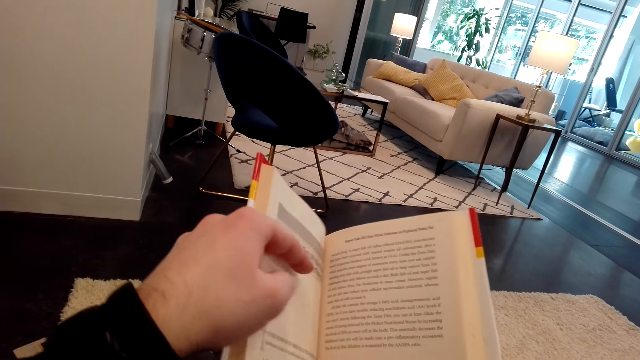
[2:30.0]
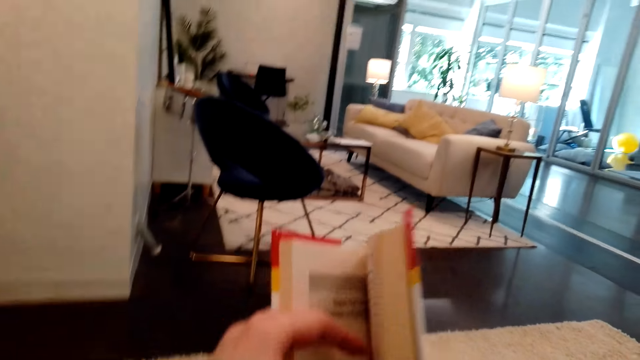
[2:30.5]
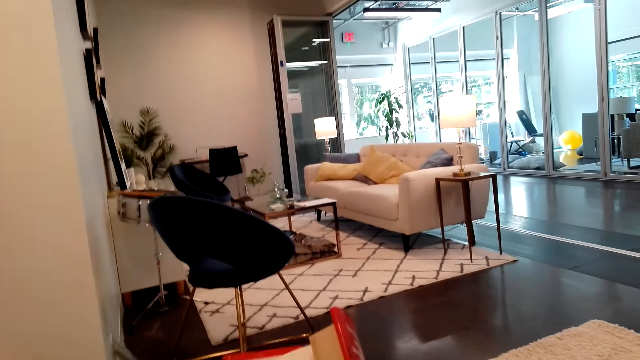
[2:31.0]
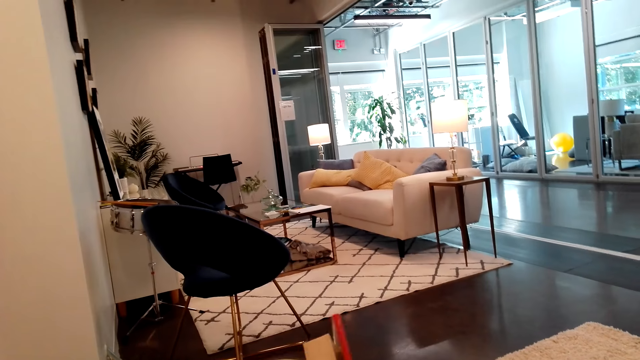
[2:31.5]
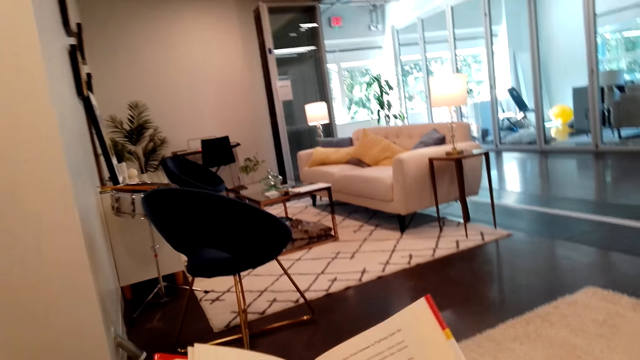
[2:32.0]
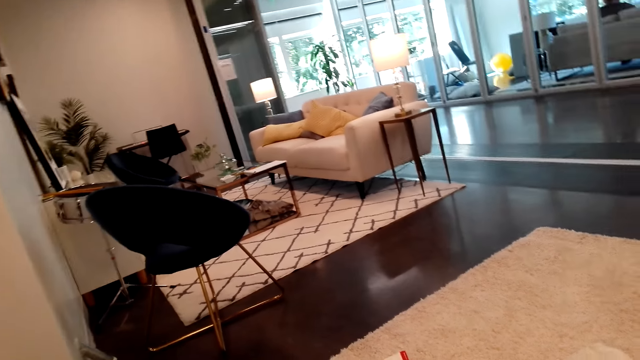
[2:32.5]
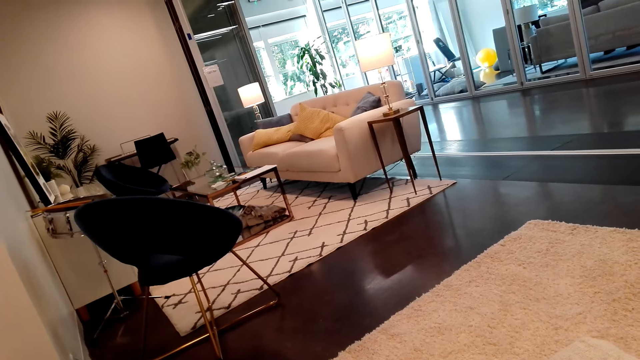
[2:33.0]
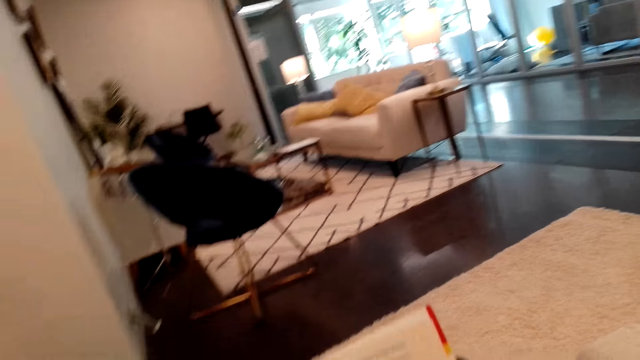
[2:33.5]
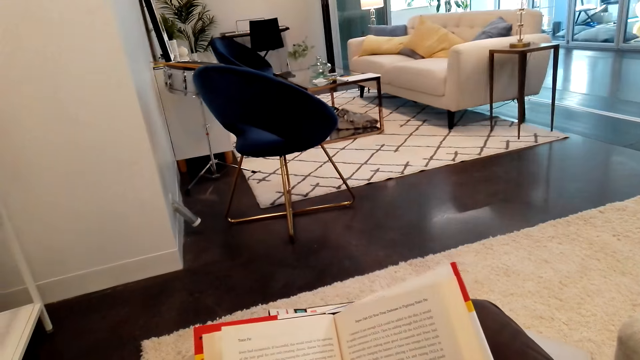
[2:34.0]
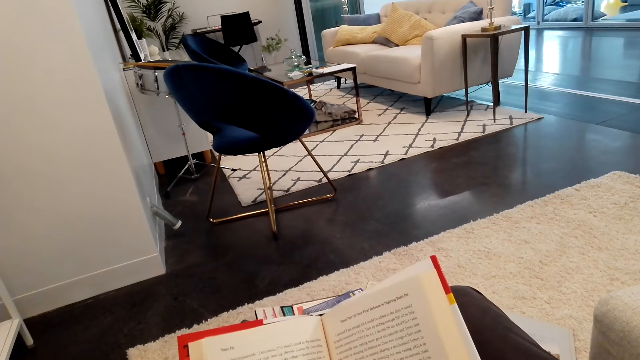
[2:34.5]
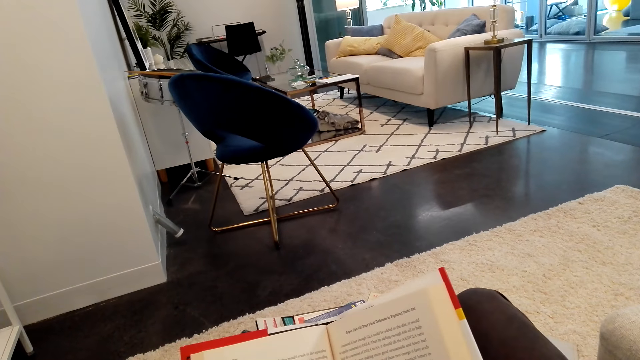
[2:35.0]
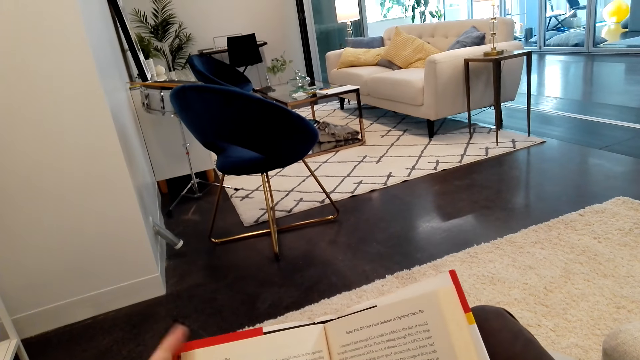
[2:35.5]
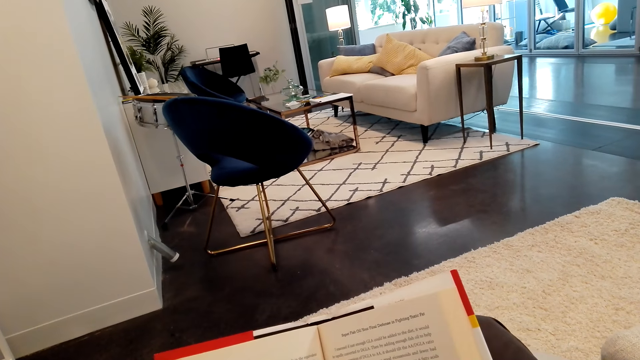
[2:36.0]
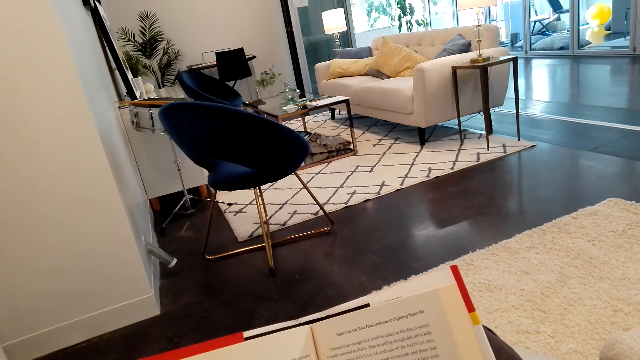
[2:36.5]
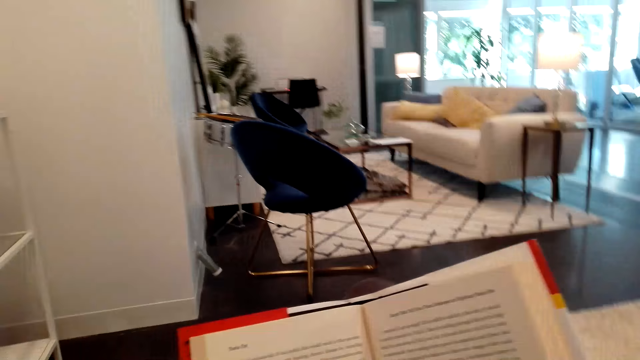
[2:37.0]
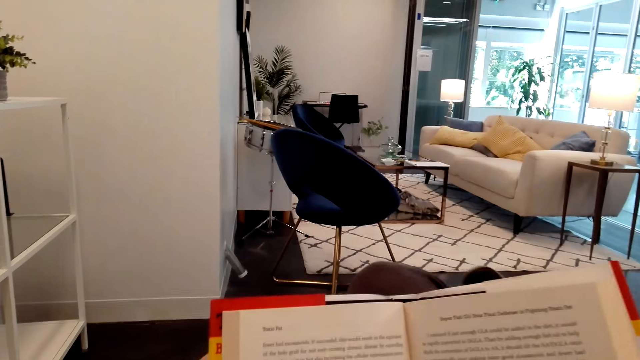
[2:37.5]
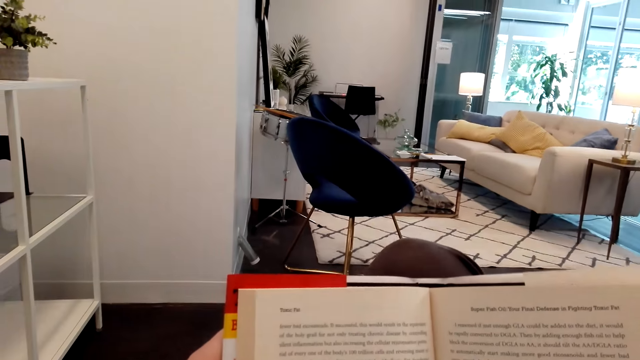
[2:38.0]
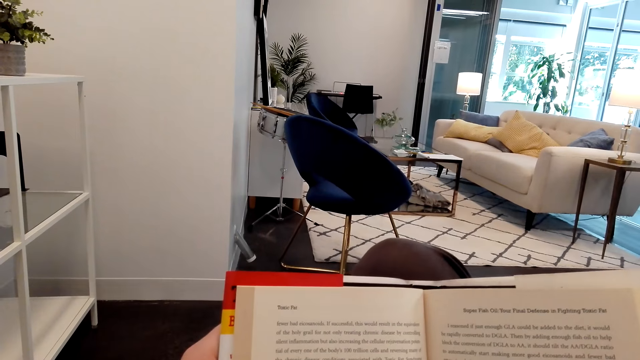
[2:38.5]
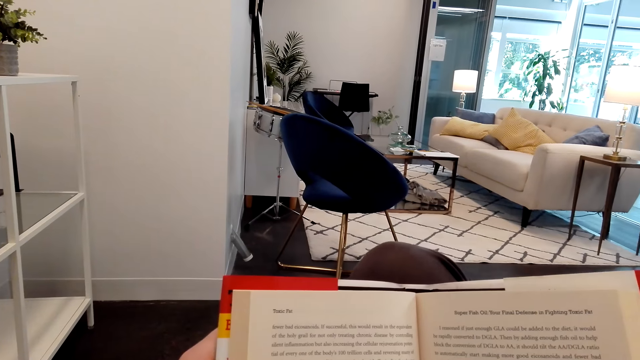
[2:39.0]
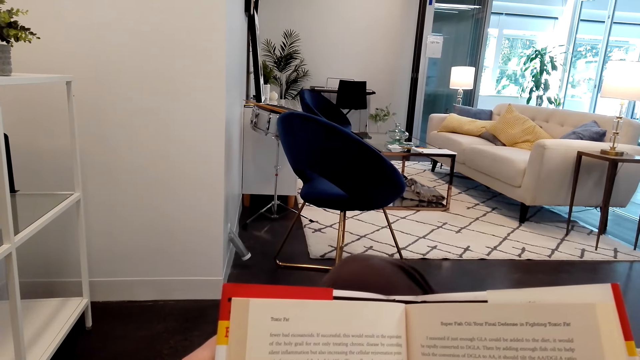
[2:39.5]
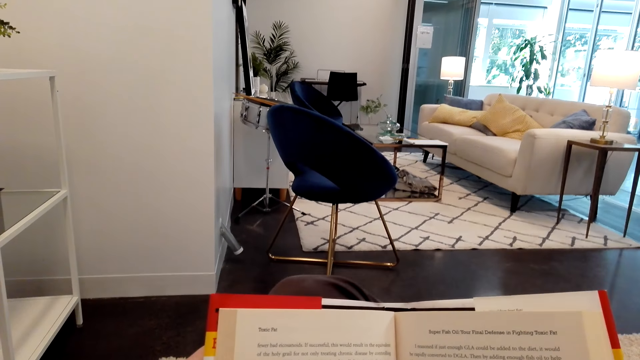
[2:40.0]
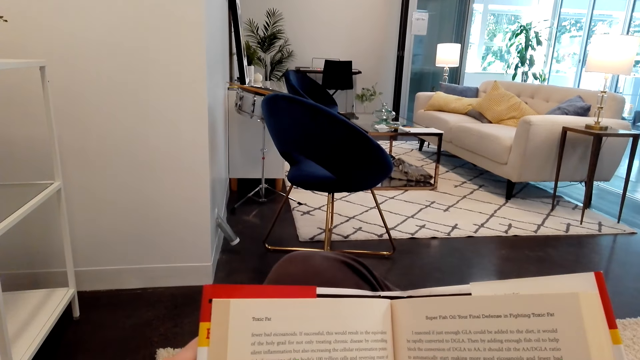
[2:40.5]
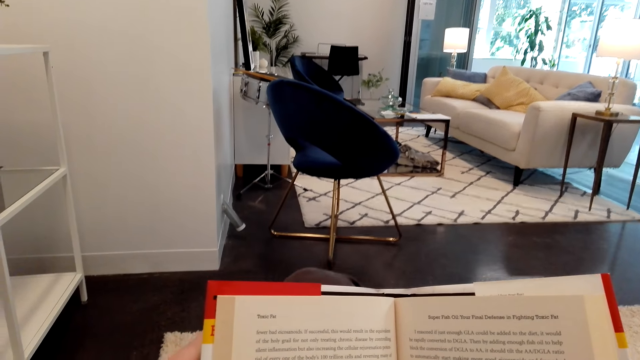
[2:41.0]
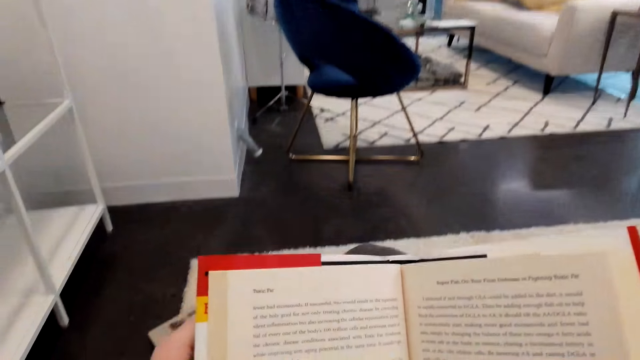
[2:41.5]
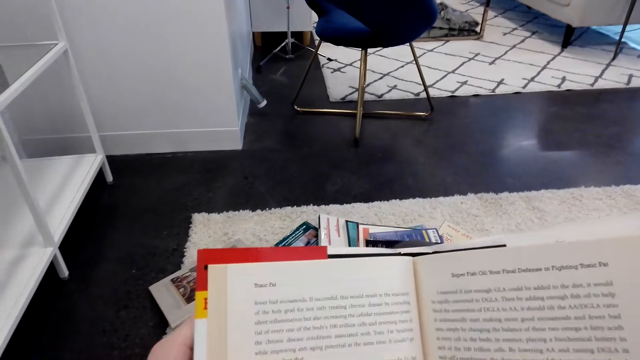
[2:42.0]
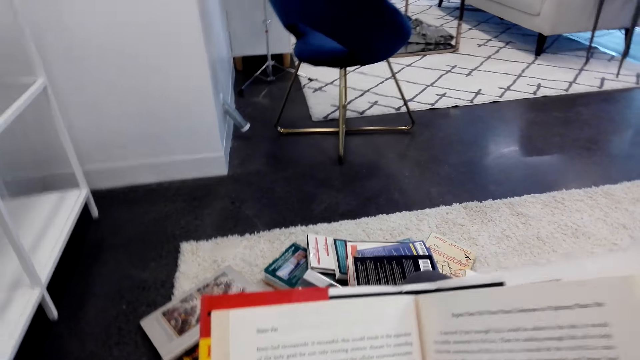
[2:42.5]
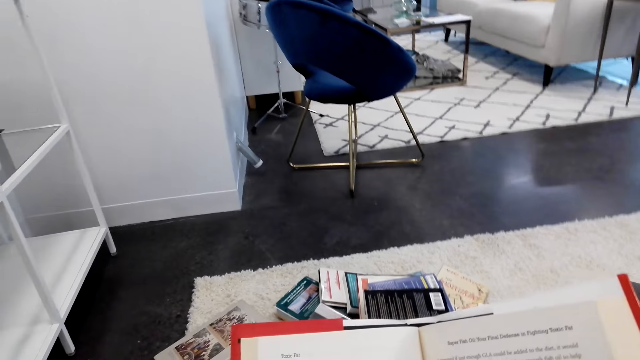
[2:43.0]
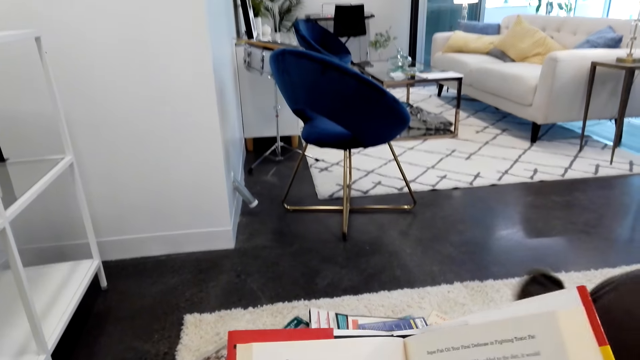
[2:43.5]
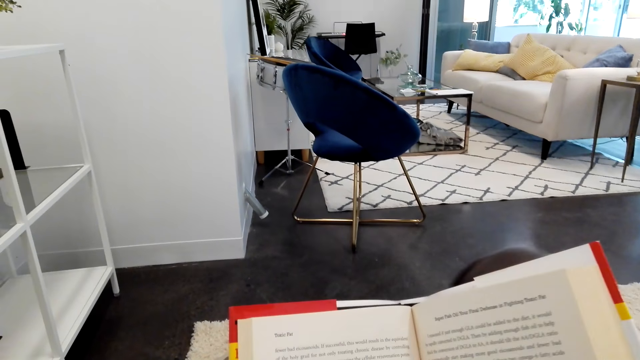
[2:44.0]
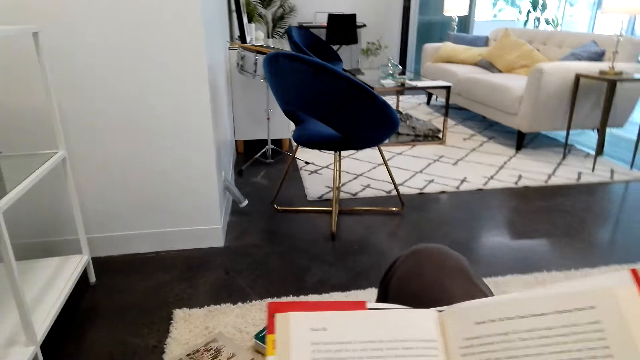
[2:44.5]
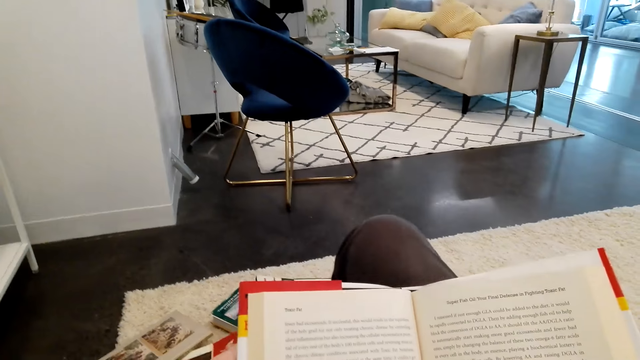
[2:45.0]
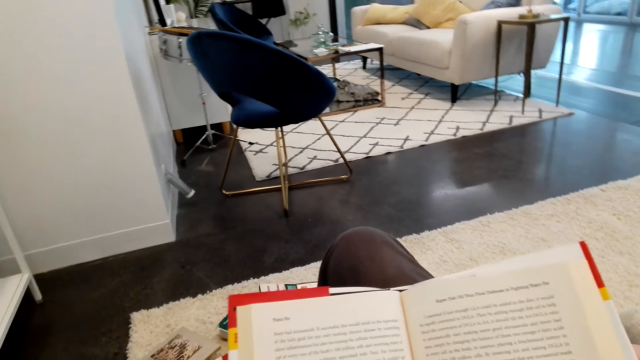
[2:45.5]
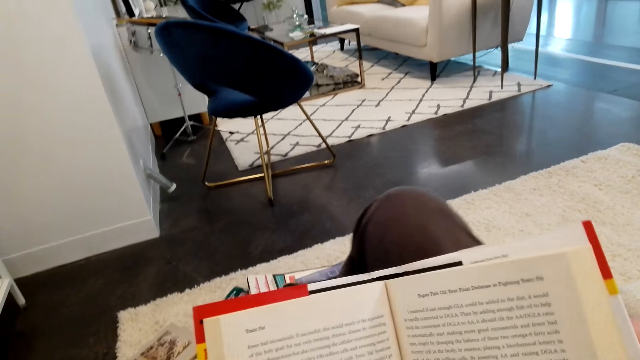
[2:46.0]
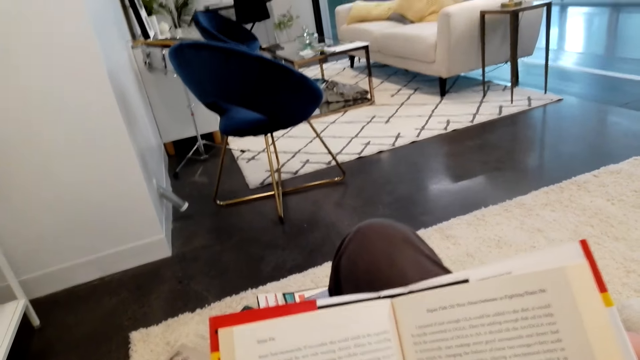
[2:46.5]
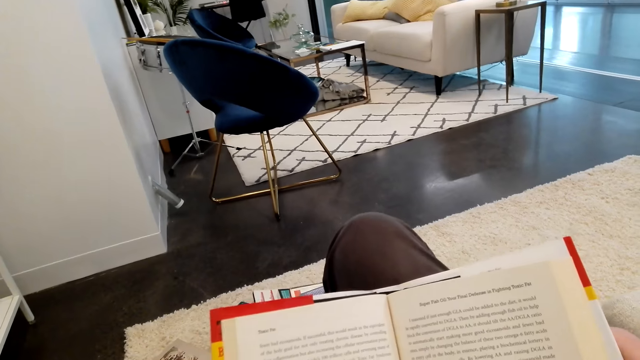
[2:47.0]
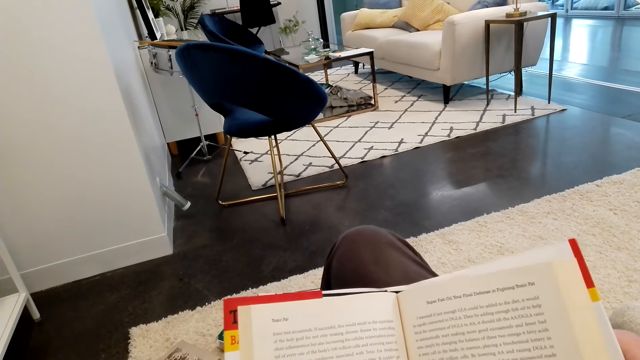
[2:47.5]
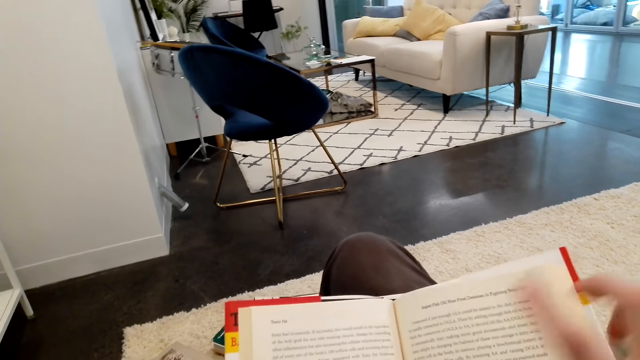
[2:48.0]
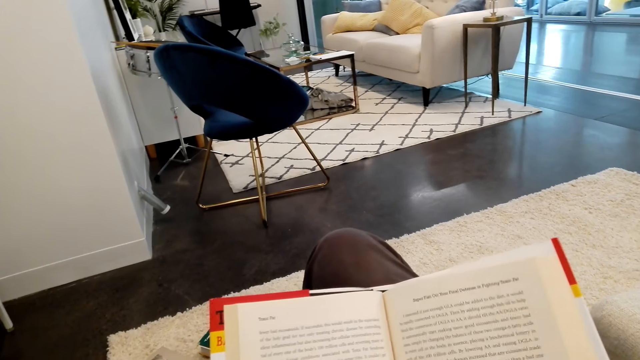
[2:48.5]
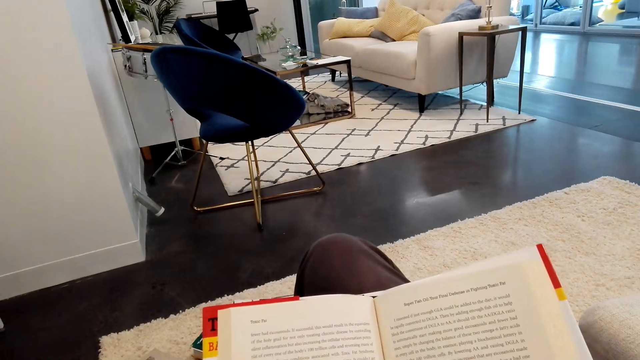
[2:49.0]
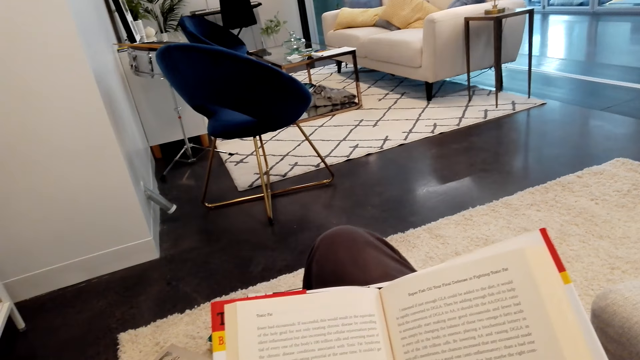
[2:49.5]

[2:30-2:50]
The camera wearer opens the page of the book. They read the book. They stand and put a leg on top of a table.
